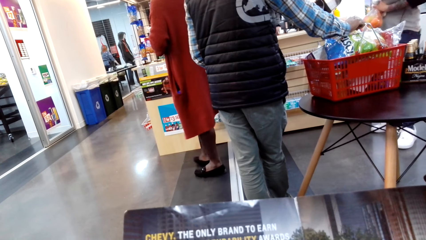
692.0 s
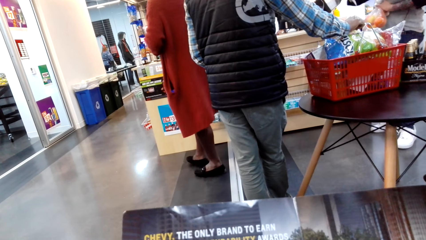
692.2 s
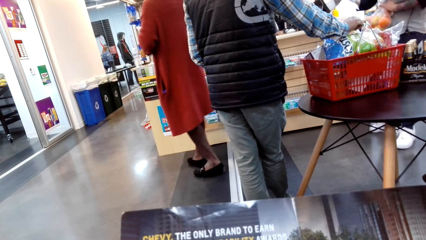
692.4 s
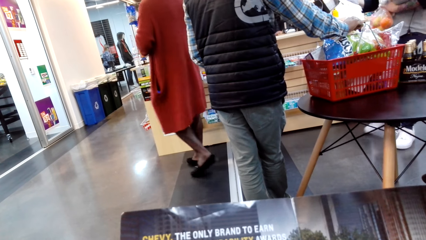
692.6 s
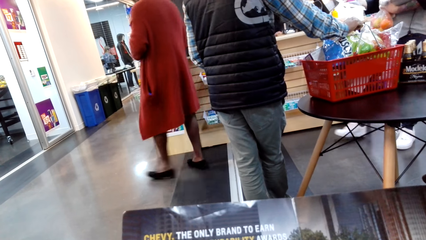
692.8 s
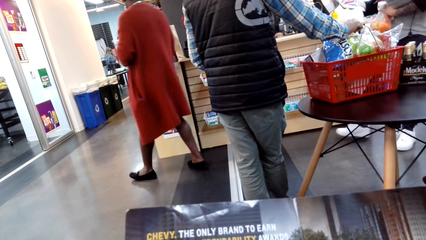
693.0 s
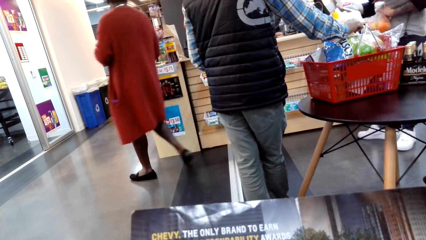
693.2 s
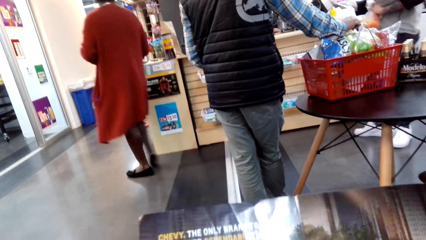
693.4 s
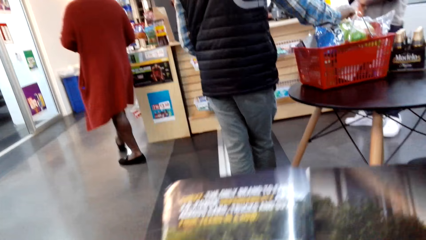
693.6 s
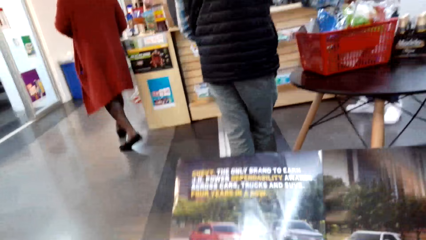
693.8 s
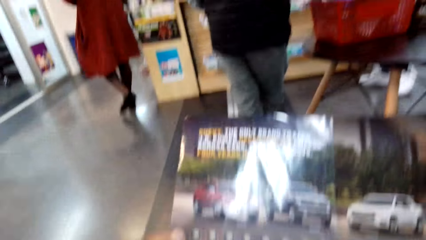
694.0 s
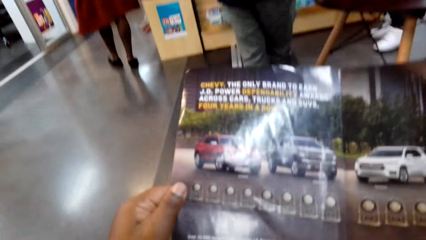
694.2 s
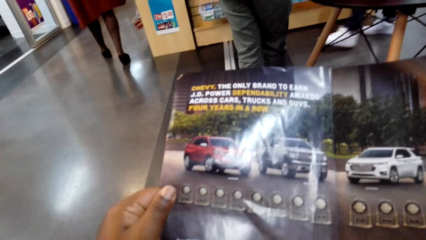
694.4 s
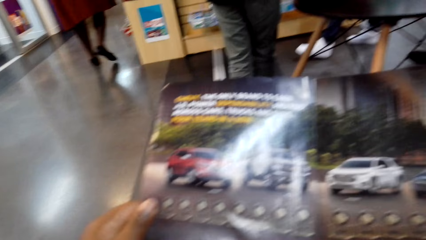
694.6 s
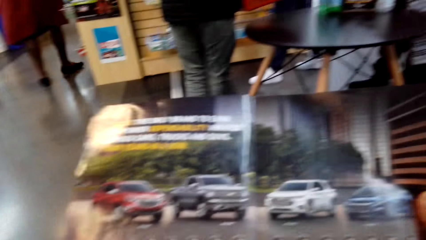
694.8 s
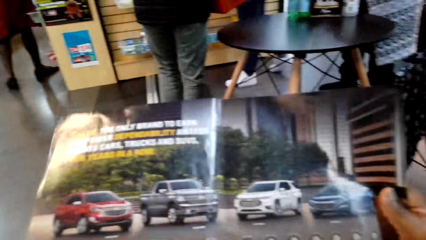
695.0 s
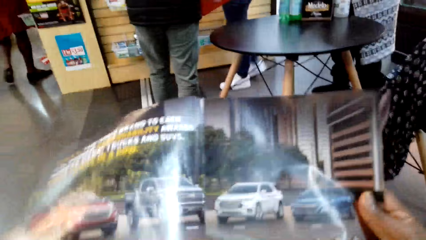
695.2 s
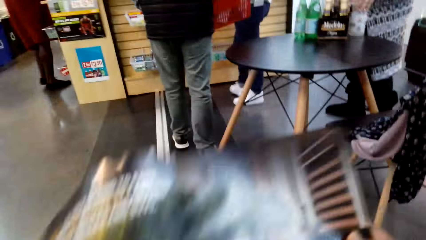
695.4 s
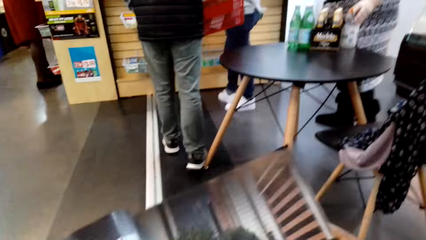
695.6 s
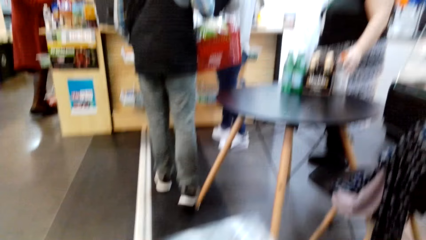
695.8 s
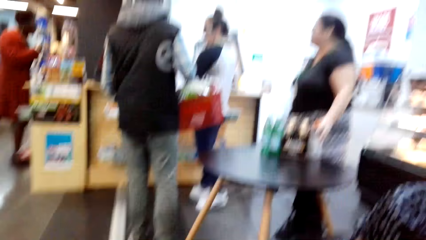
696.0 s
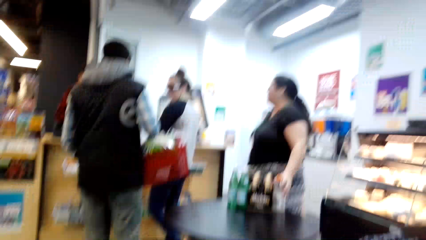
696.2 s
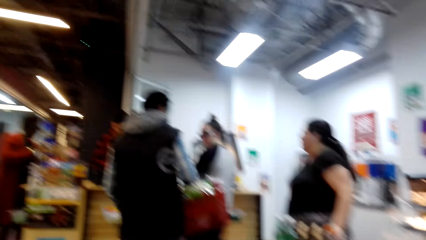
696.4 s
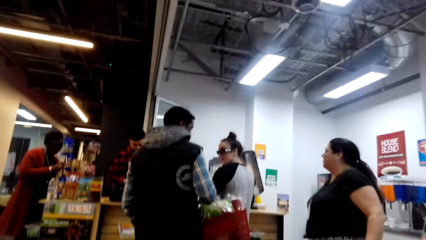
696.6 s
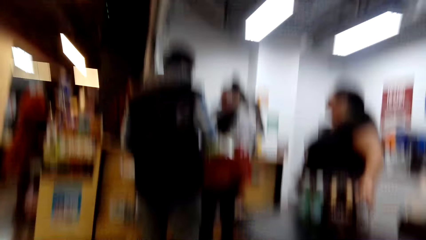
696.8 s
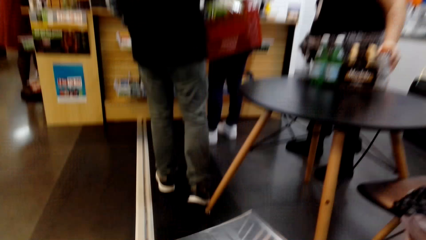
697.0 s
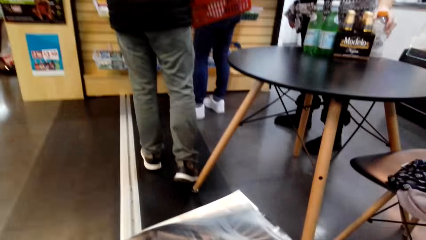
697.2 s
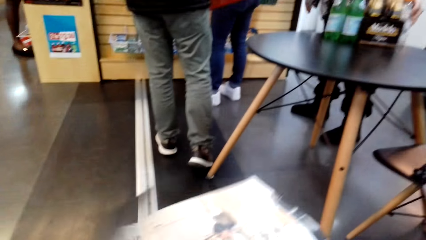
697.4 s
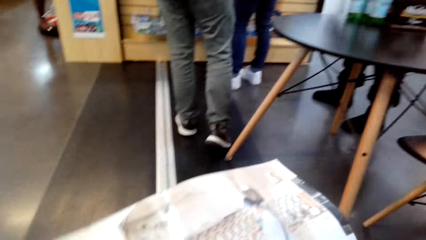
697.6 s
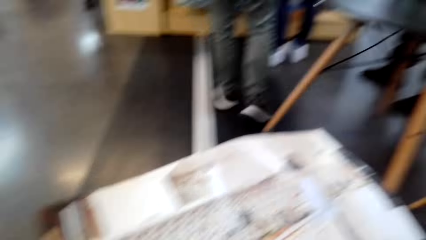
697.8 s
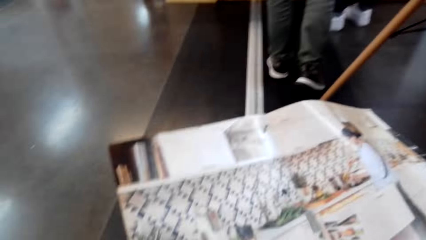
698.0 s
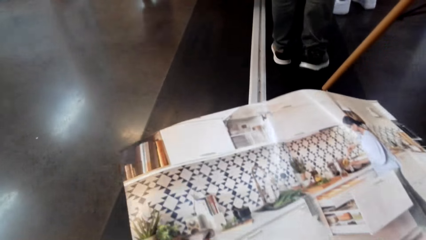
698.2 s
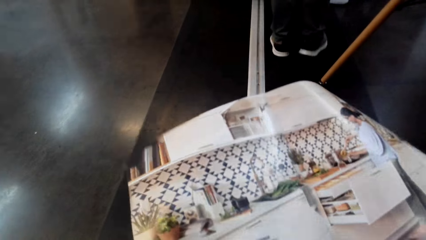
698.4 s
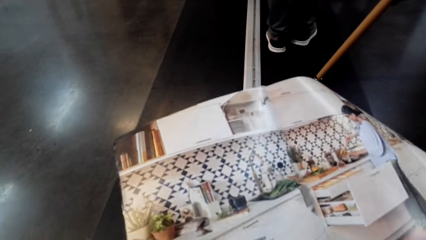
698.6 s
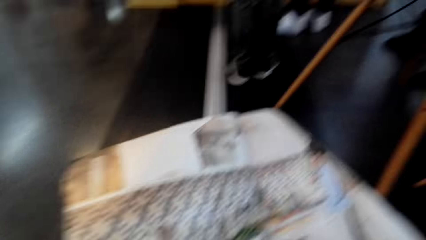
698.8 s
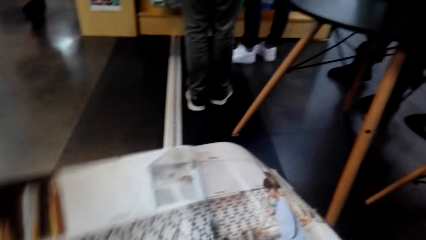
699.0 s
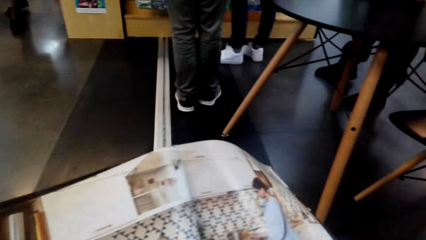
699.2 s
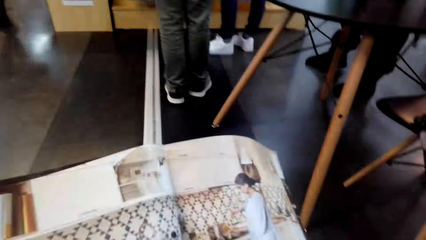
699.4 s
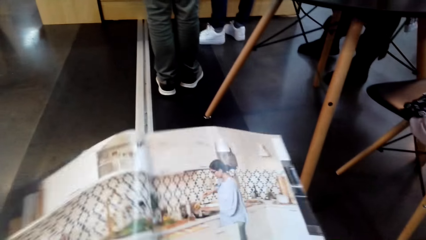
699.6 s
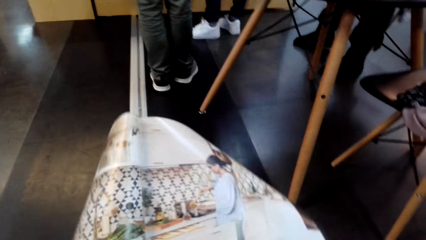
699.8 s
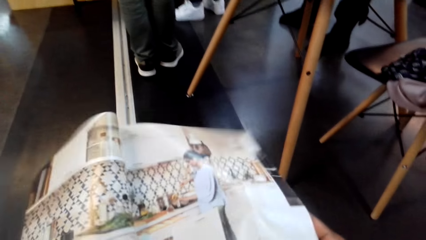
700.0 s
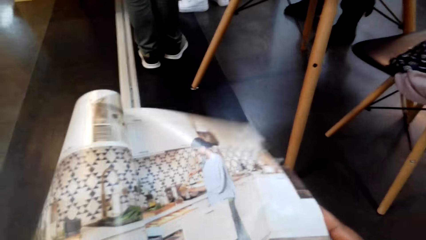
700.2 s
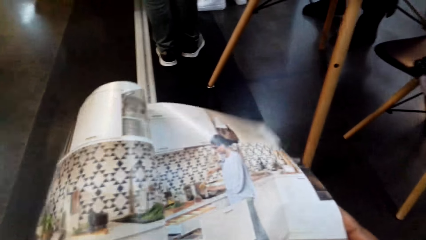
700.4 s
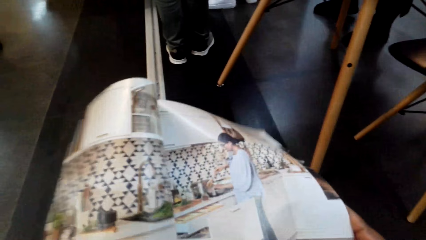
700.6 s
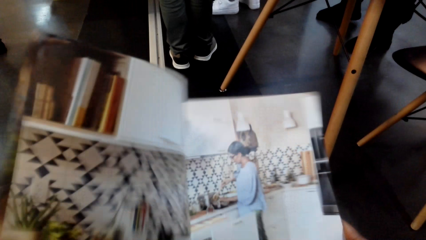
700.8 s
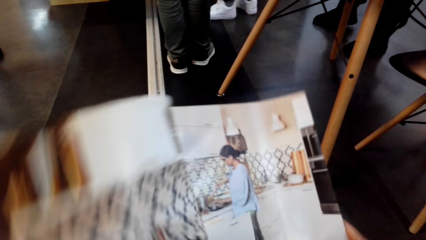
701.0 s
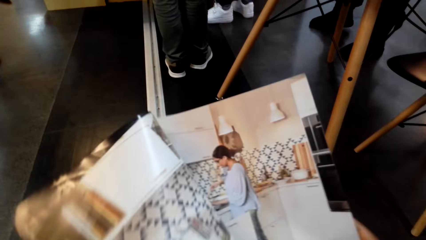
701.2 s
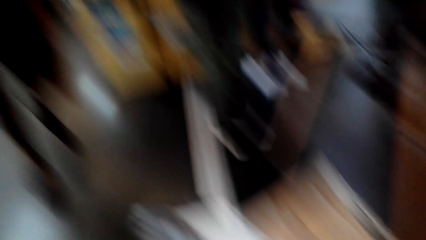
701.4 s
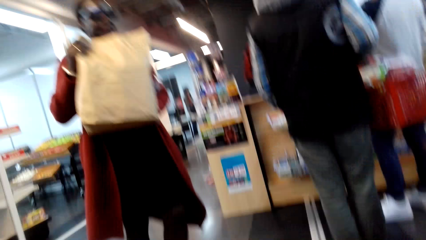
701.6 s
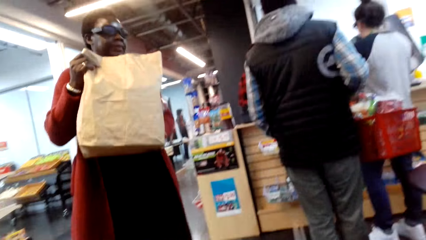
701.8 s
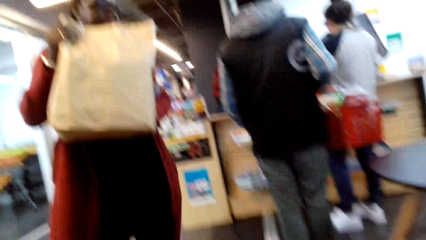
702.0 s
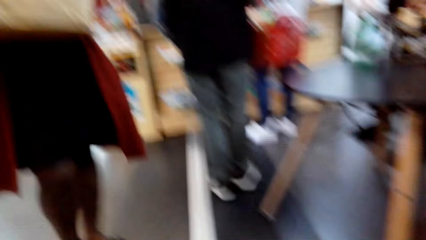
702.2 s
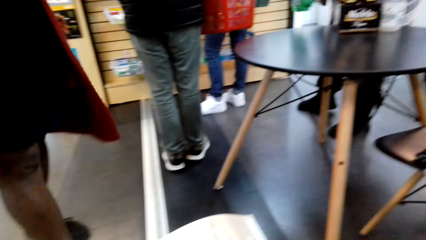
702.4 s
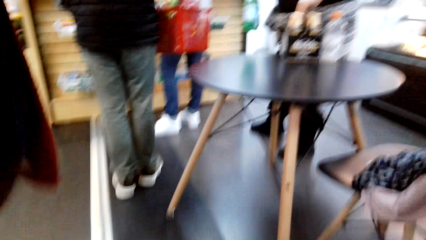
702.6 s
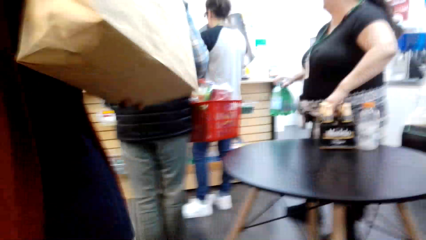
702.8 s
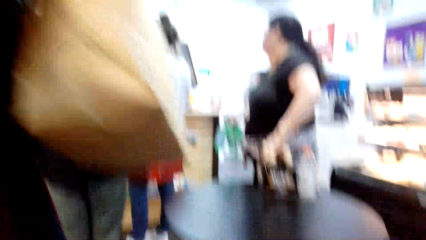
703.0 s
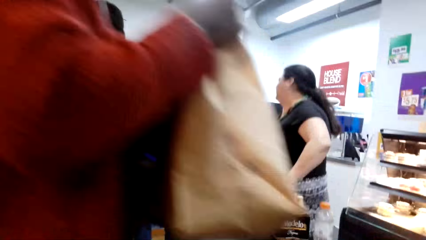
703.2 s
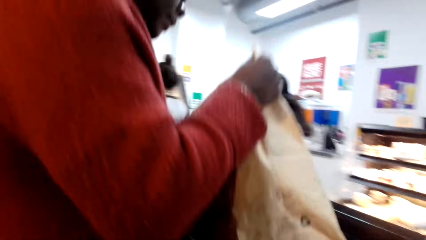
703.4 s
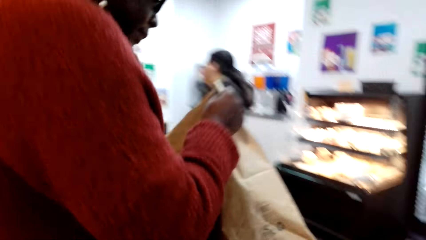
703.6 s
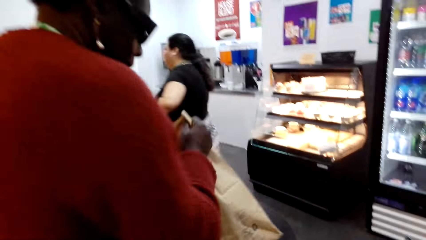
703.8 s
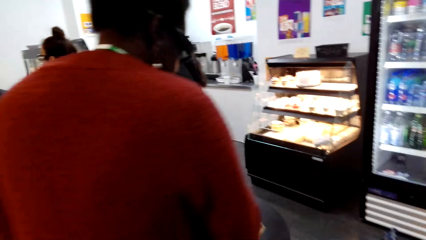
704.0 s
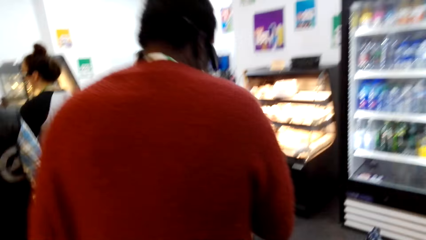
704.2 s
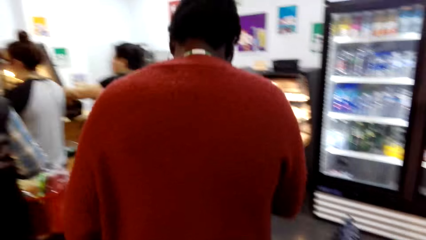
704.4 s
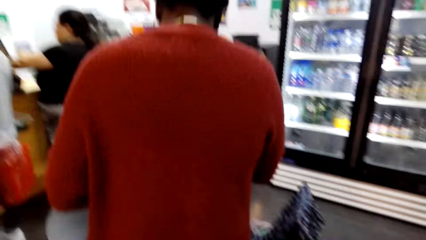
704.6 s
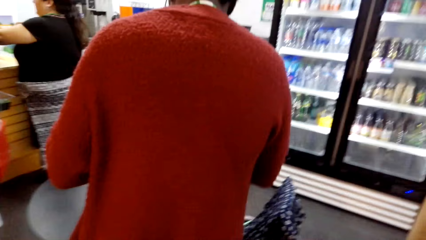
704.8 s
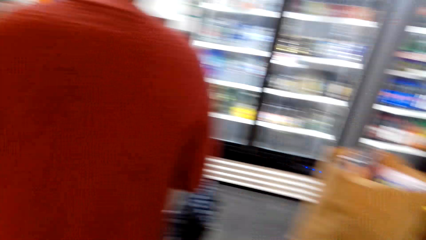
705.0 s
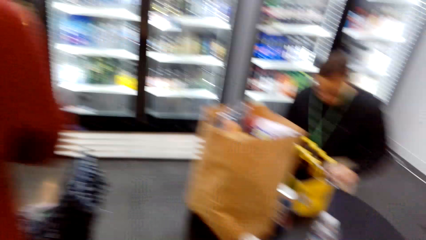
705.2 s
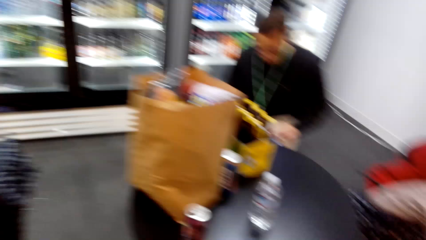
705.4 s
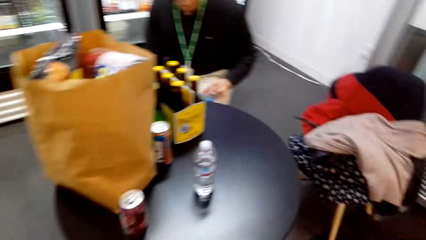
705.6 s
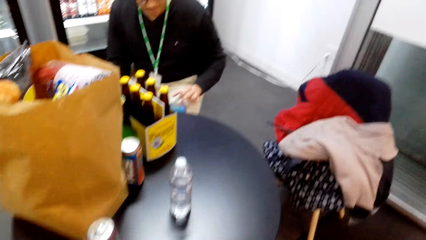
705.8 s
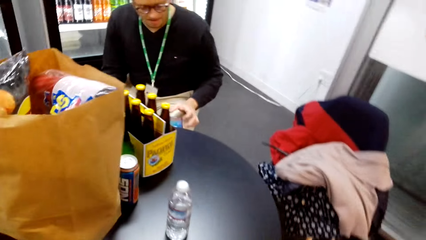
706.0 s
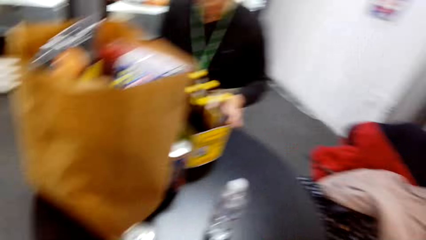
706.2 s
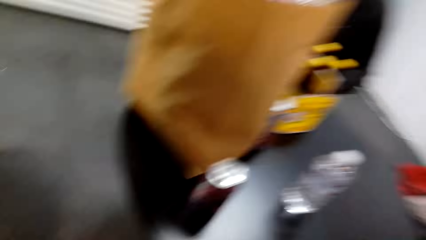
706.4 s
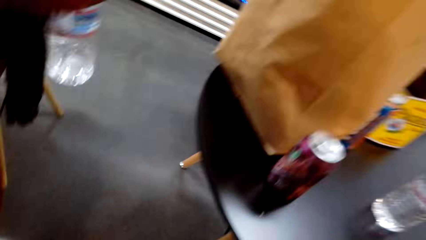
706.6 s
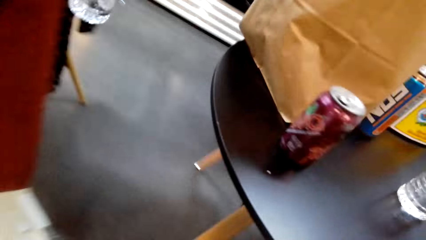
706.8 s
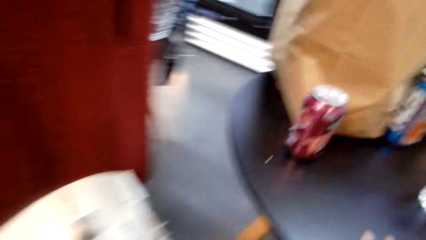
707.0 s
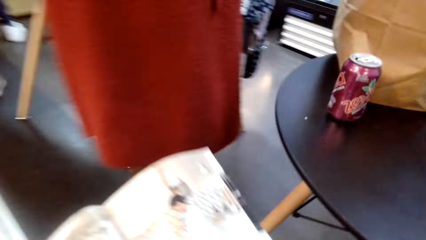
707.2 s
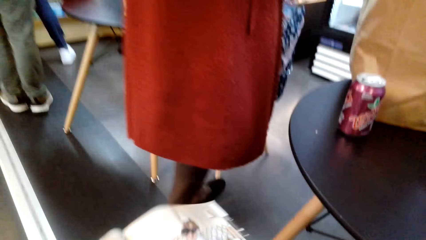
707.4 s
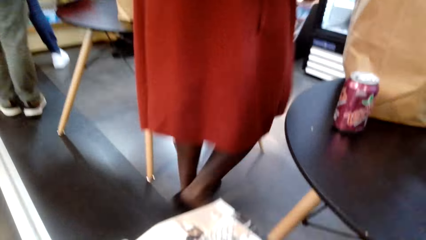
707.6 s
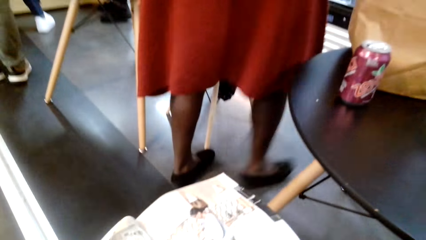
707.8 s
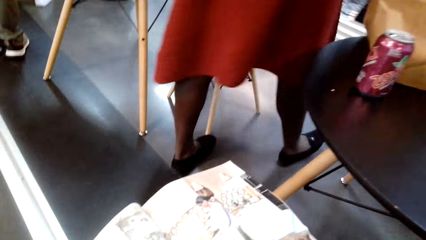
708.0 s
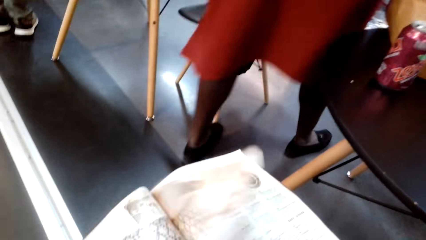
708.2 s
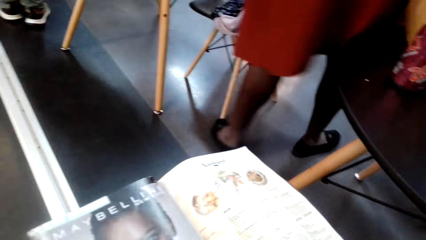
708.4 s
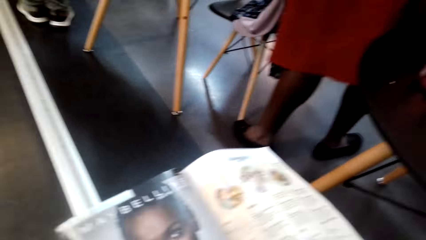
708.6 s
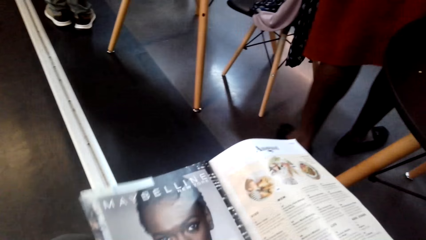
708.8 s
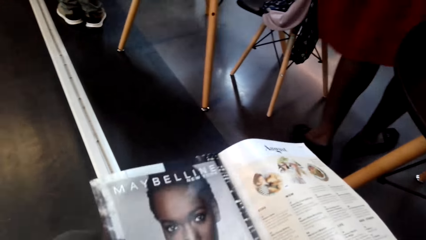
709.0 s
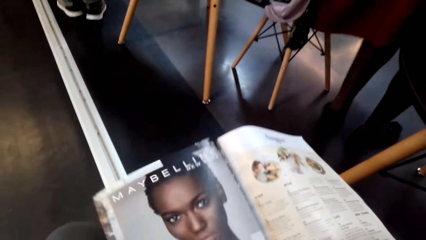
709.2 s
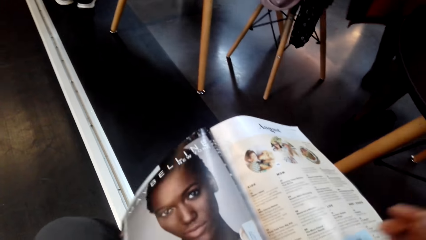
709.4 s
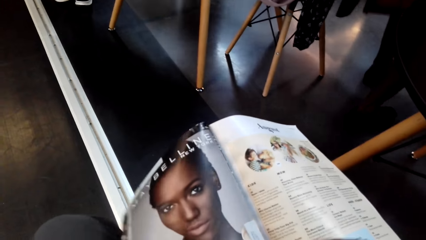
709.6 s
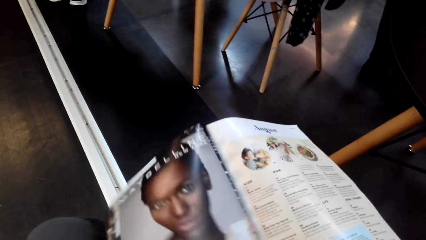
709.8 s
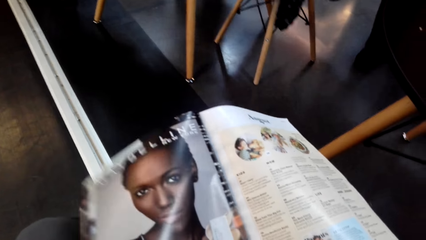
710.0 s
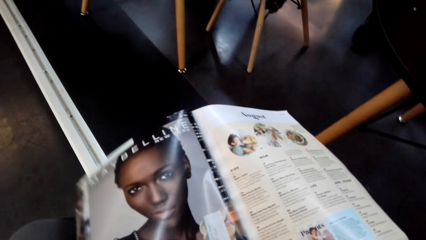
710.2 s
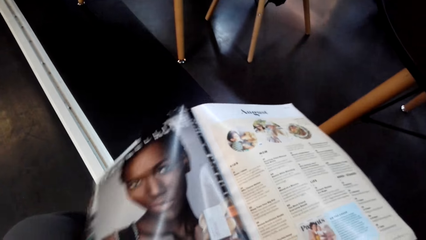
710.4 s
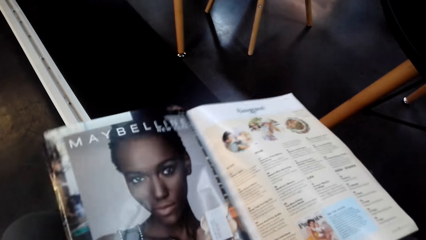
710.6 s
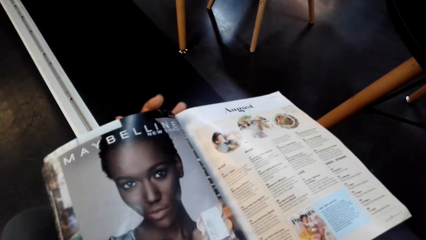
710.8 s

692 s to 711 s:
The camera wearer turns the pages of the magazine. They look around. They read the magazine.
